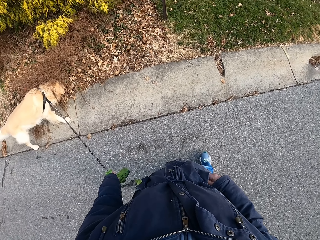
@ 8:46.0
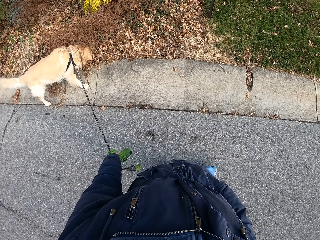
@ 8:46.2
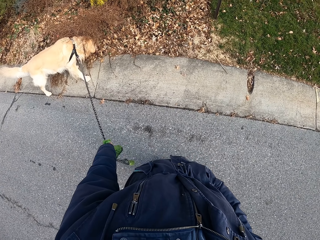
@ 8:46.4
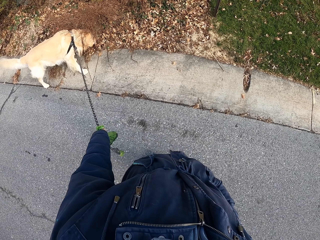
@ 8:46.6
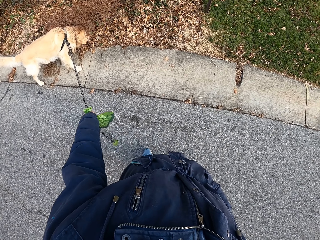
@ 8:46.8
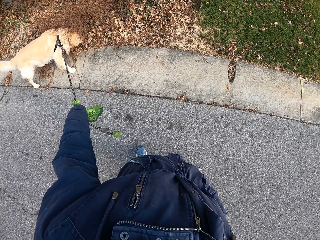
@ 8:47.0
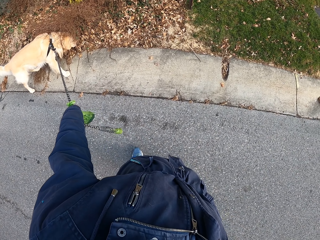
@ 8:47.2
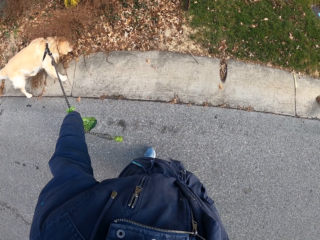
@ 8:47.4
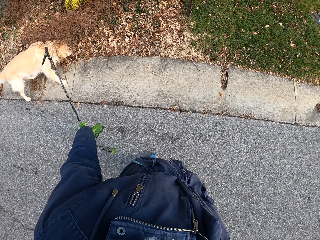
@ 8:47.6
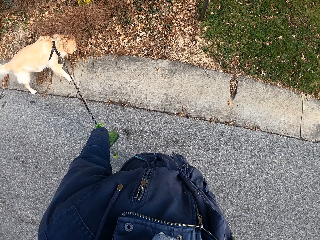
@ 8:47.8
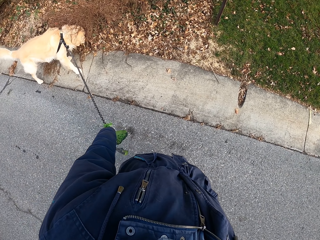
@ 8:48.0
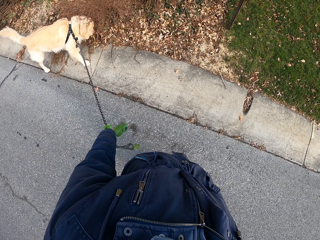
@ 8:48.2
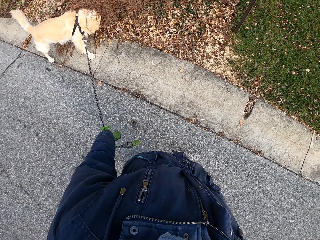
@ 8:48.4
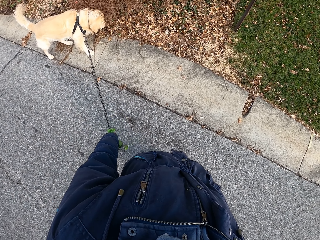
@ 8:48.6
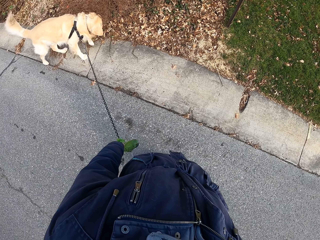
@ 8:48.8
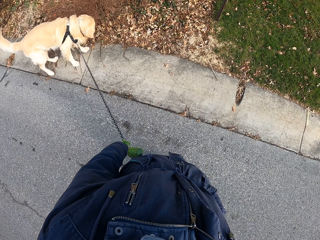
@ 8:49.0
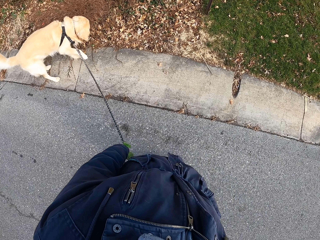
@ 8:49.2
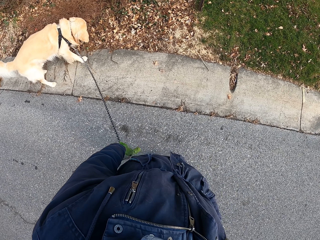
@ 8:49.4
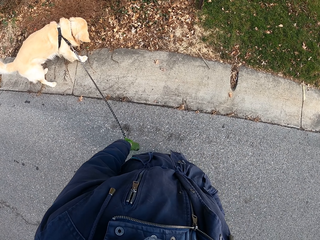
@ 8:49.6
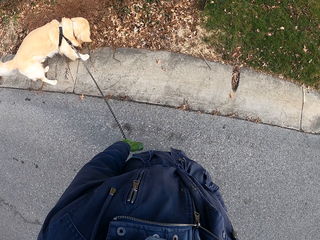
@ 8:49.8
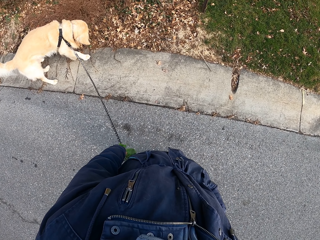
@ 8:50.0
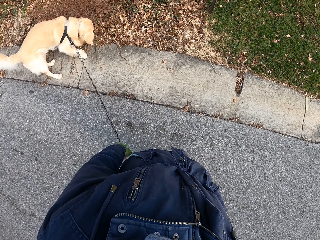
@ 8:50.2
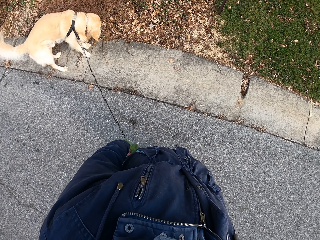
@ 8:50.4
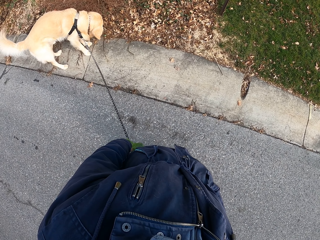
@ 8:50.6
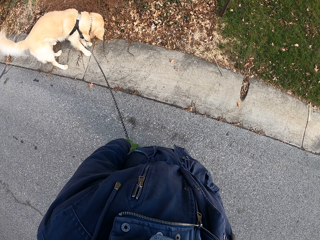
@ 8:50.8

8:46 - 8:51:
The camera wearer puts the right hand in the jacket pocket. They stare at the dog.
